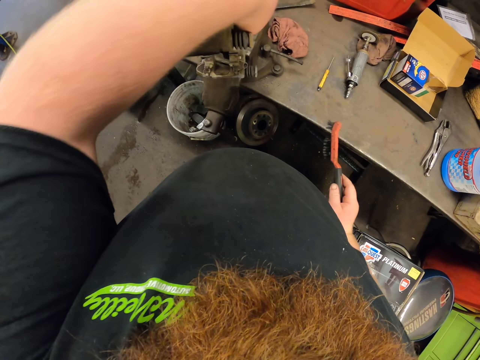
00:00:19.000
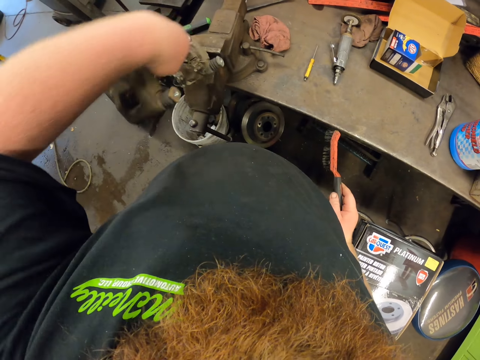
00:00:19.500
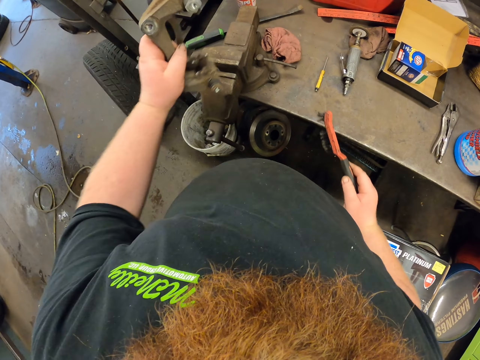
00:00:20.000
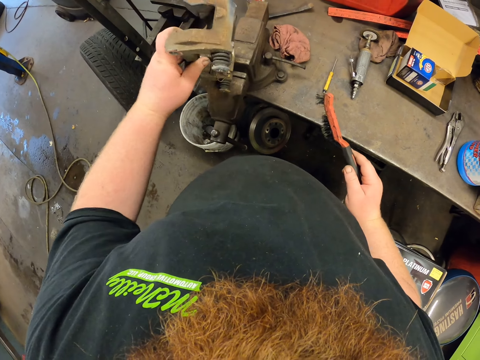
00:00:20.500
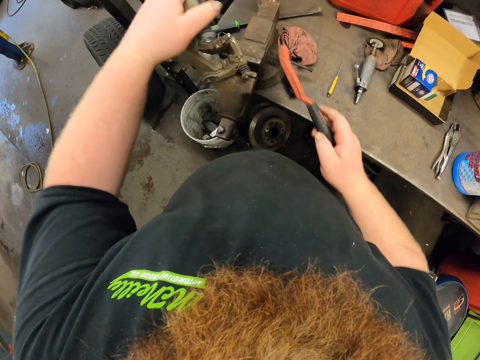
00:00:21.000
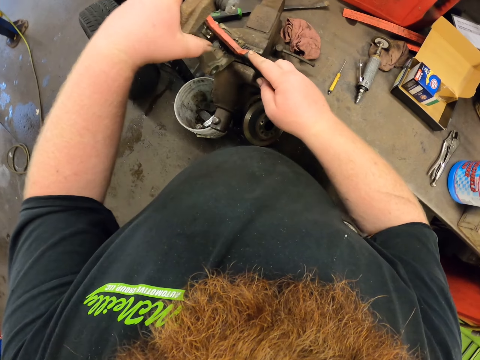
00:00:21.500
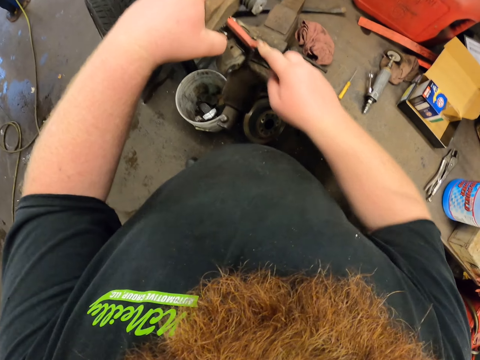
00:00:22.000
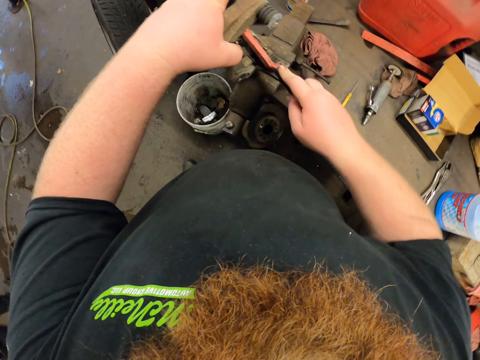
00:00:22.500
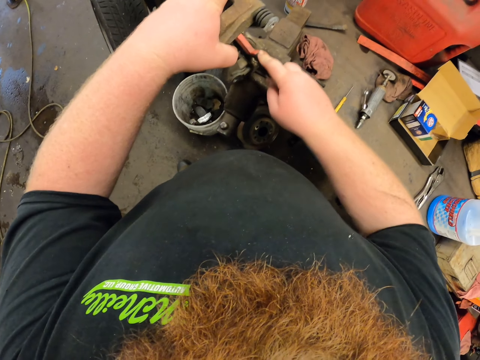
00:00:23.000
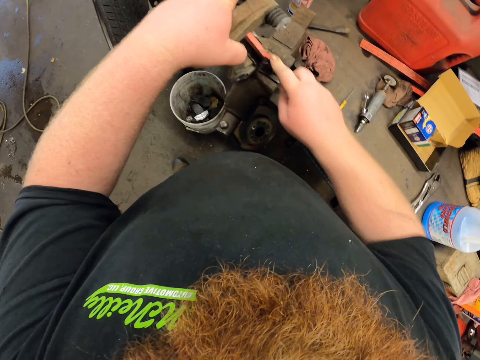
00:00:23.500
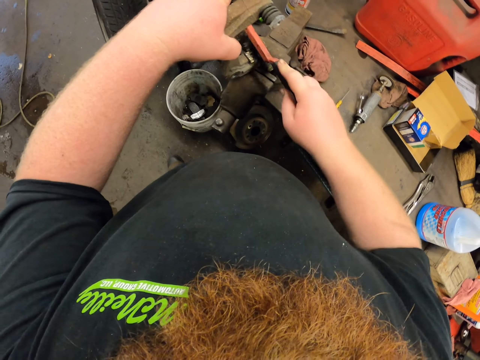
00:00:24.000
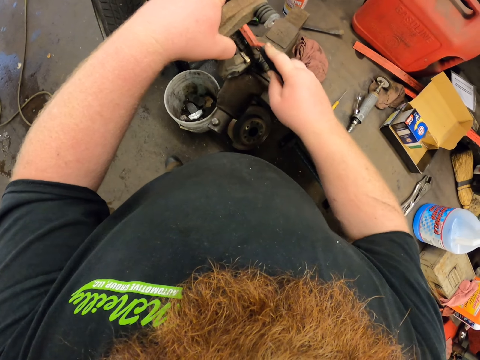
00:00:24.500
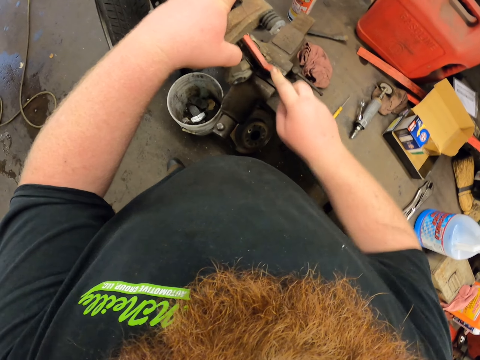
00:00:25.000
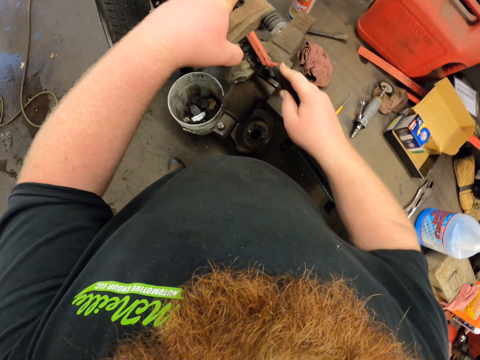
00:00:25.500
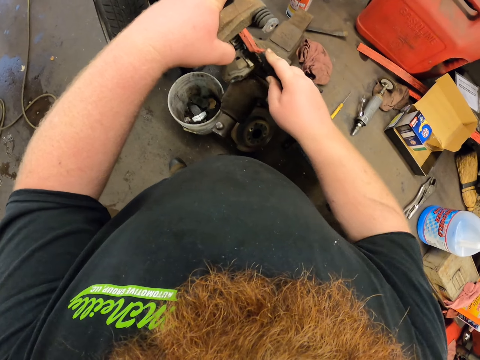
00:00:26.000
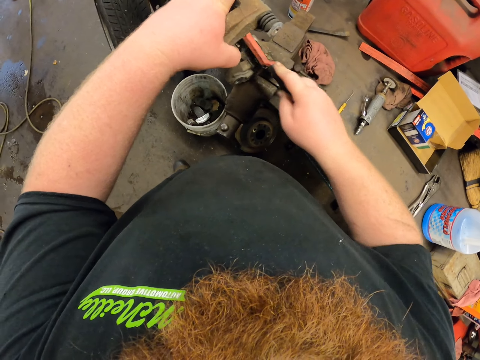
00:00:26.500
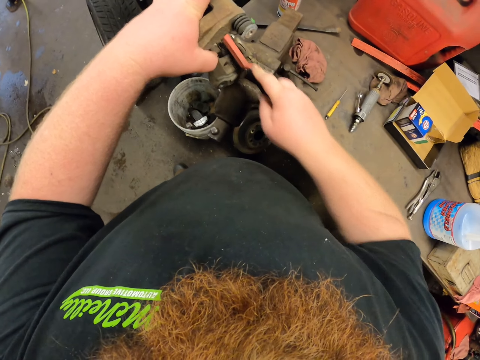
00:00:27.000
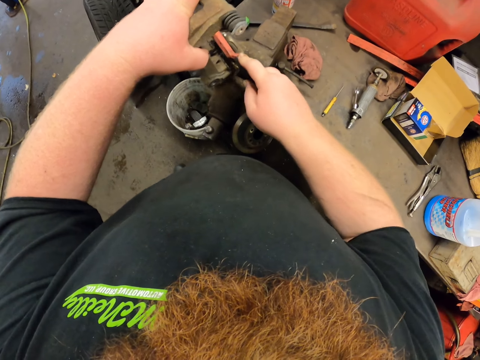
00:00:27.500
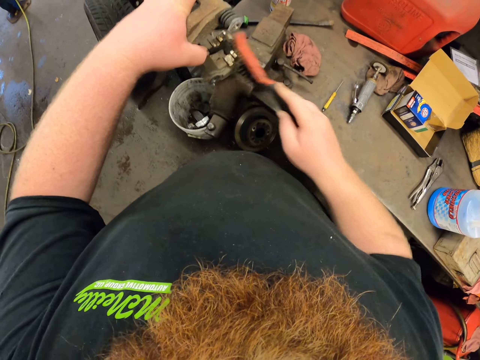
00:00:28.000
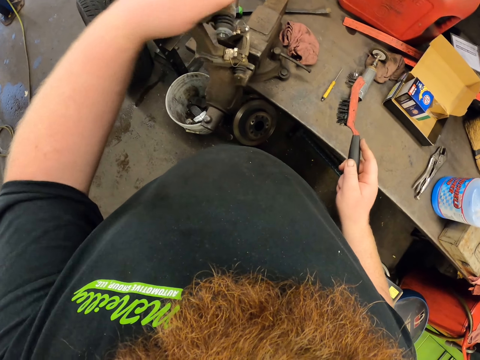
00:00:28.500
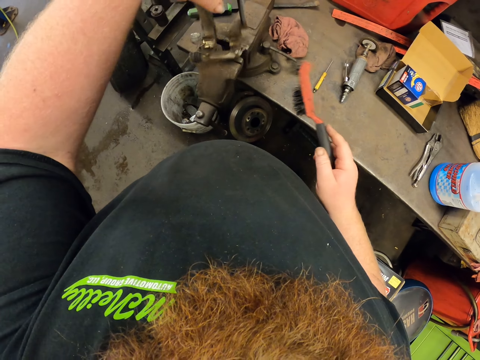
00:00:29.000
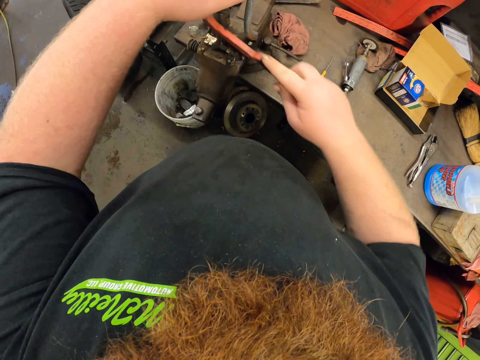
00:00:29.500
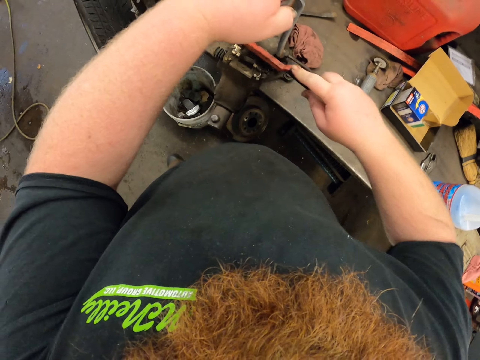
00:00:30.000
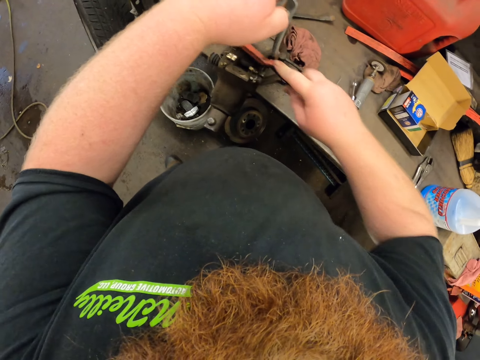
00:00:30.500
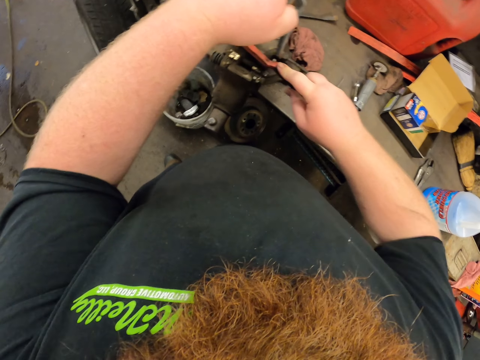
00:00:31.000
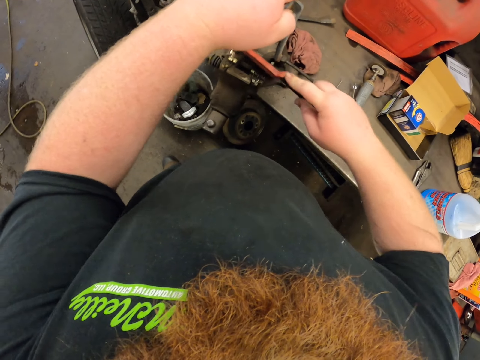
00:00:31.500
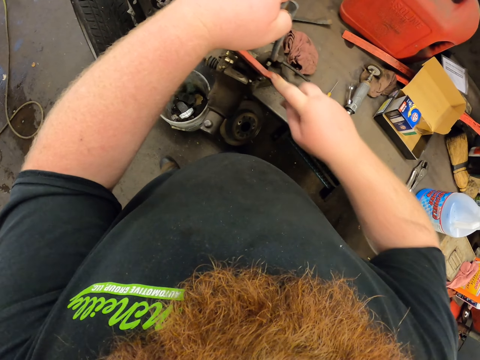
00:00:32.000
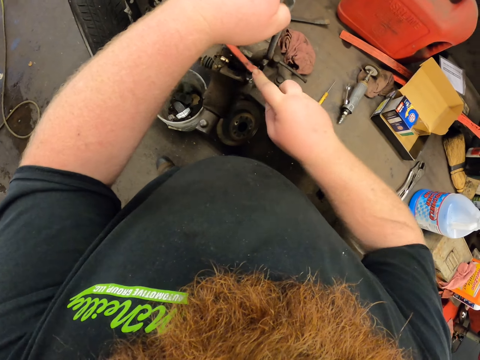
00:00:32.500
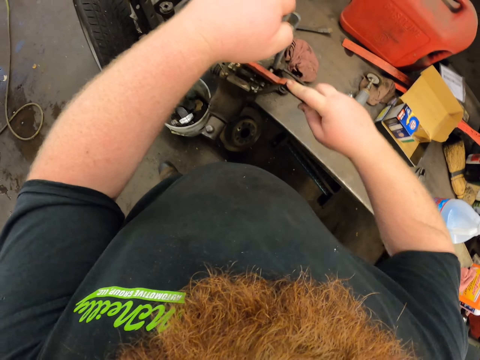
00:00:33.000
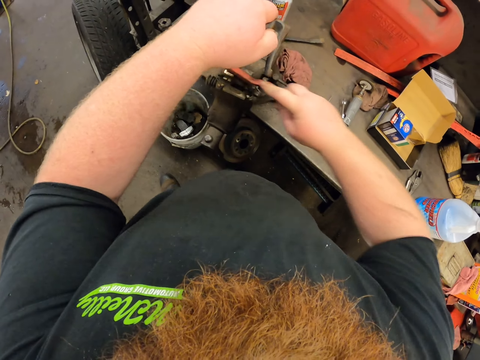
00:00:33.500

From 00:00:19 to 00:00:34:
The camera wearer turns the brake caliper. They brush the brake caliper. They turn the caliper. They brush the brake caliper.

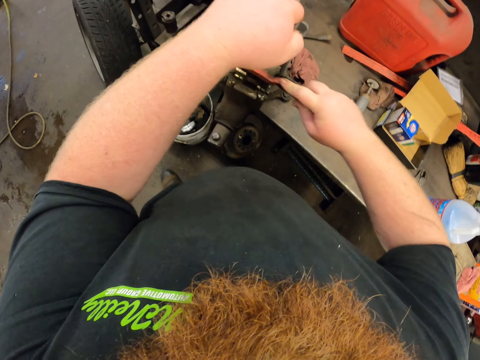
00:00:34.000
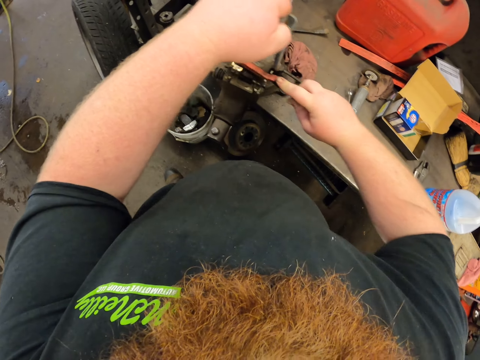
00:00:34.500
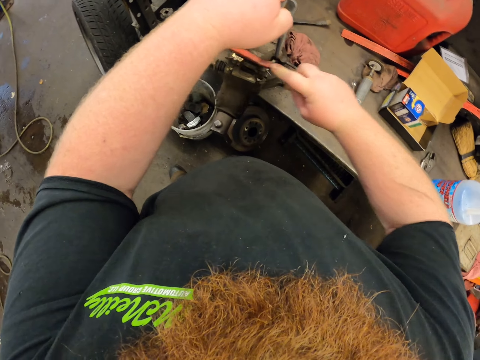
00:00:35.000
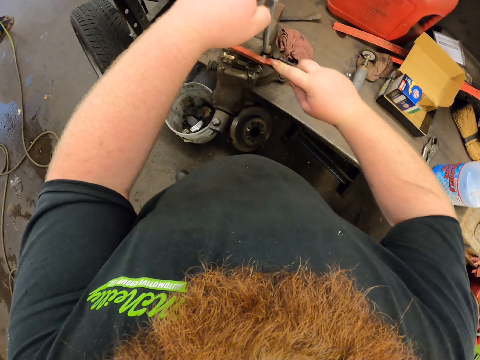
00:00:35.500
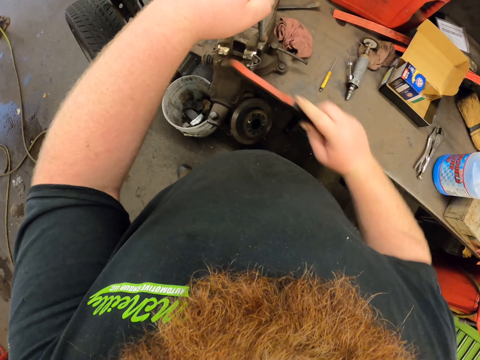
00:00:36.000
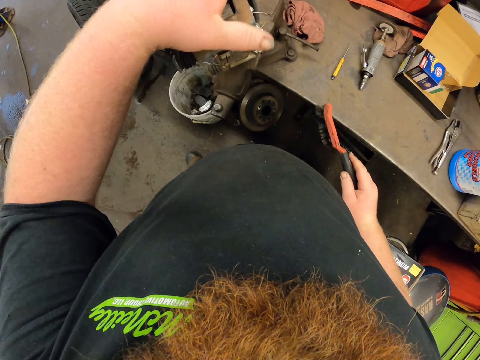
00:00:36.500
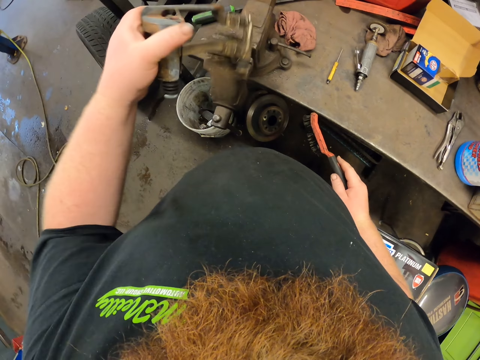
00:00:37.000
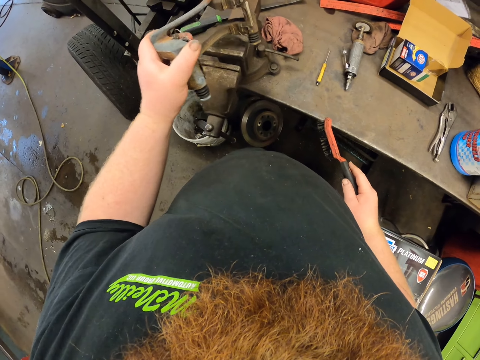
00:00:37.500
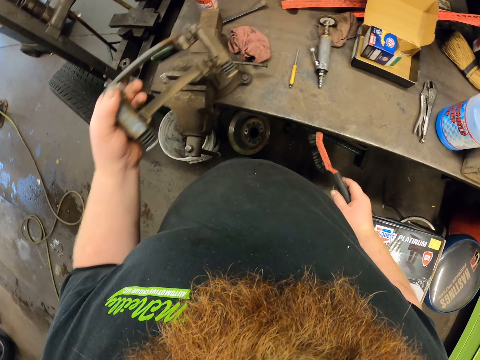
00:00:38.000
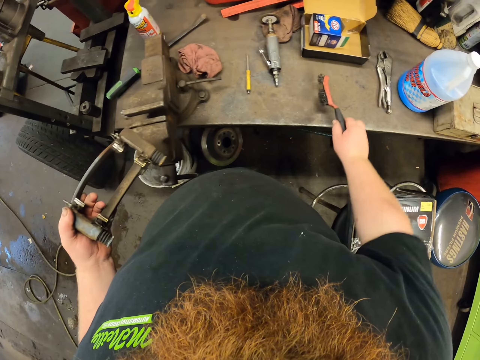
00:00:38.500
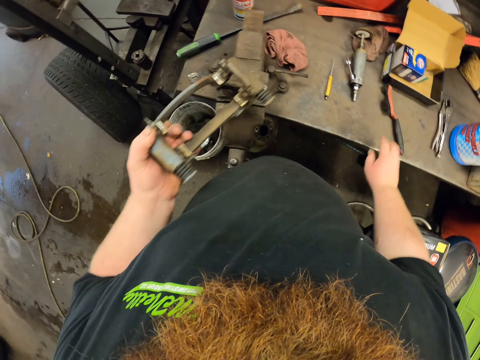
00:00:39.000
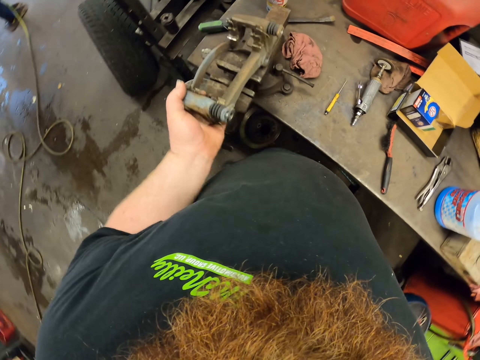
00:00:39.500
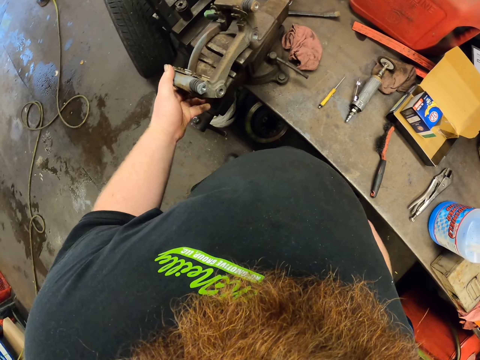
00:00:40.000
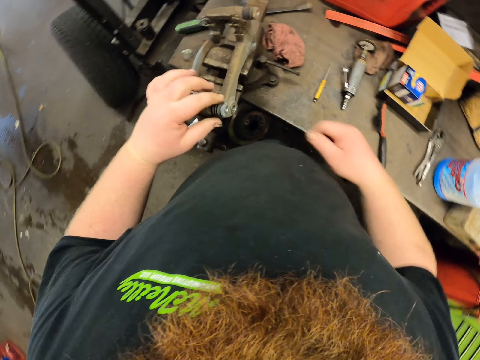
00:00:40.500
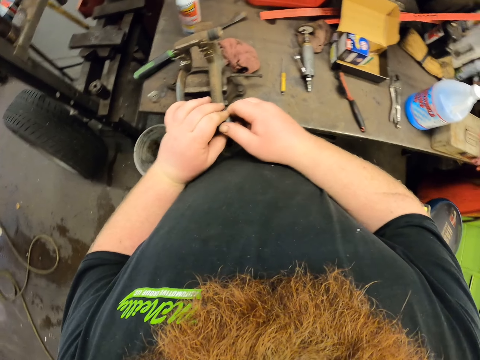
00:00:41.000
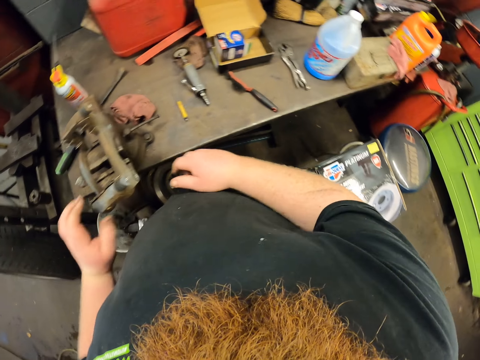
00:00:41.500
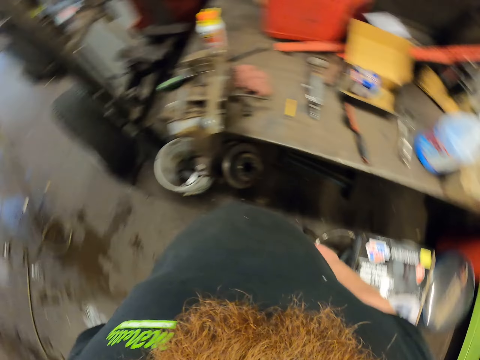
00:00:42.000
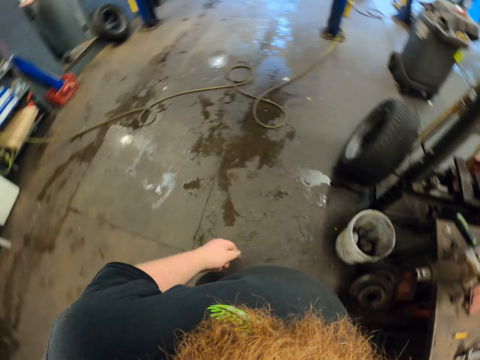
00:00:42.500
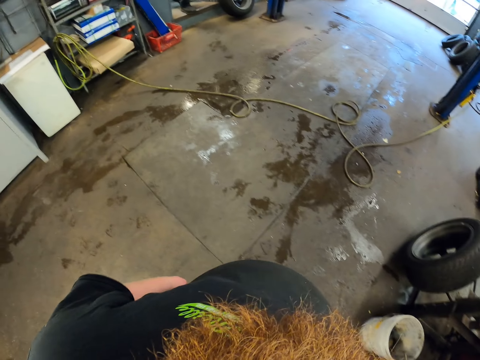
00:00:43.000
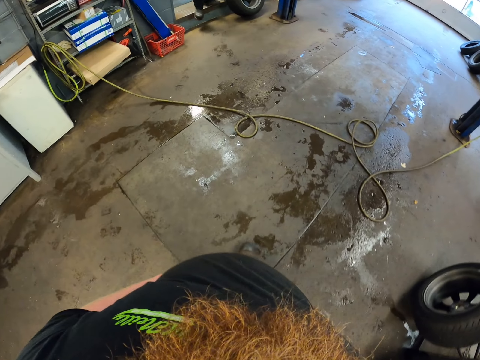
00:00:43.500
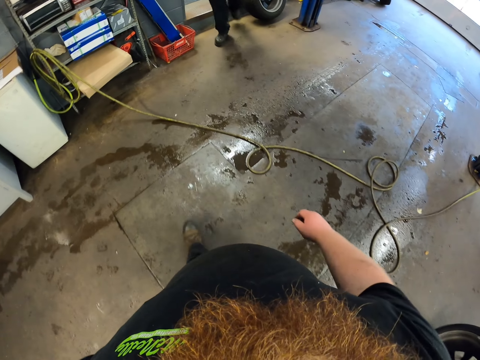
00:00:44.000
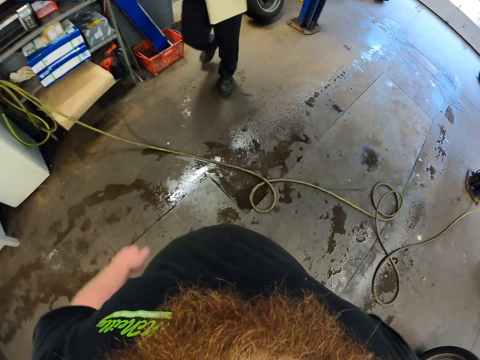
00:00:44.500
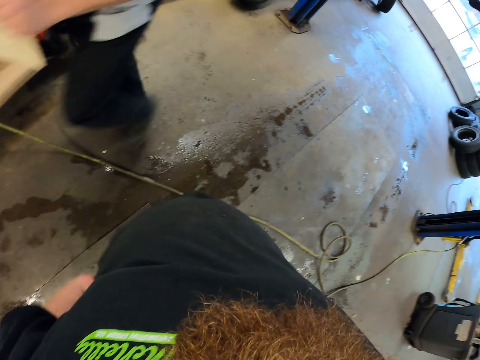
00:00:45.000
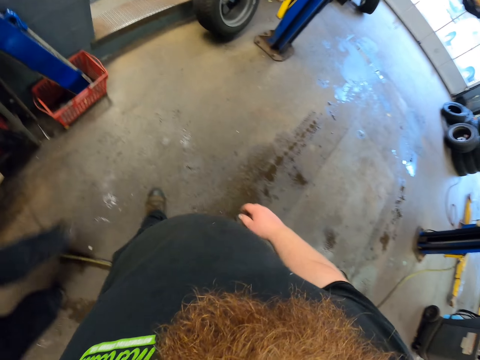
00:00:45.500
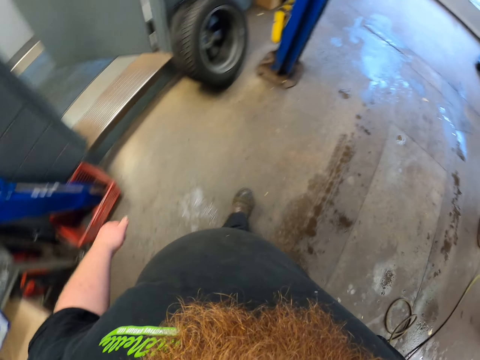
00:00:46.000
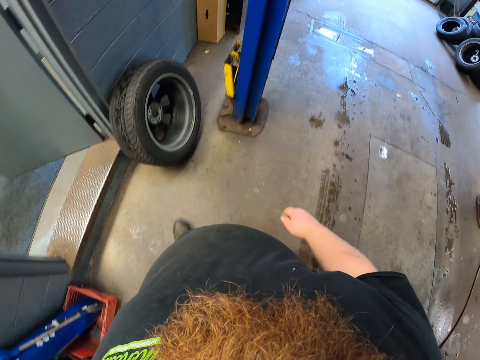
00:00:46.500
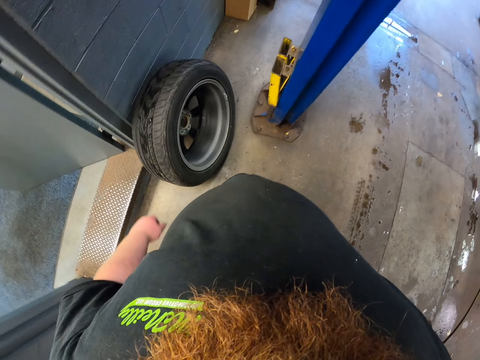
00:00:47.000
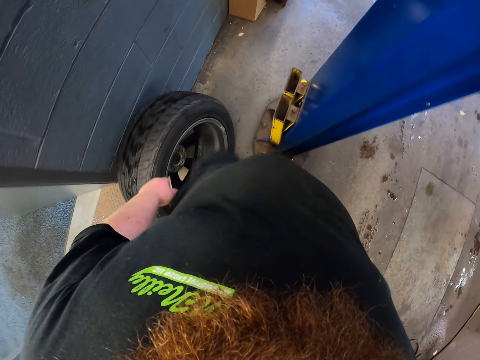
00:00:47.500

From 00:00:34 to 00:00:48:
The camera wearer turns the brake caliper. They hold the caliper housing. They put the wire brush on the table. They put the caliper housing down. They check the caliper housing bolt. They turn from the table. They walk to the car hydraulic hoist in the garage.
